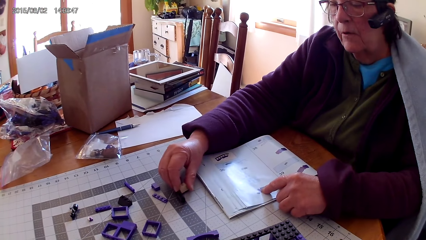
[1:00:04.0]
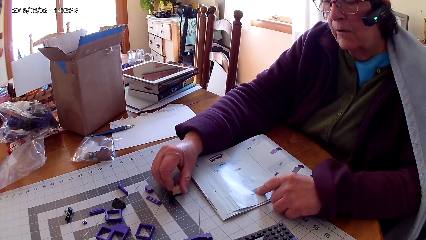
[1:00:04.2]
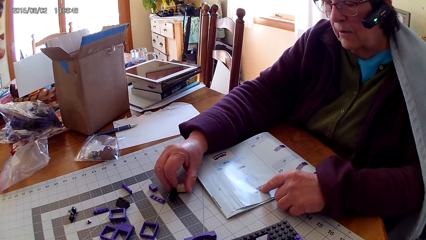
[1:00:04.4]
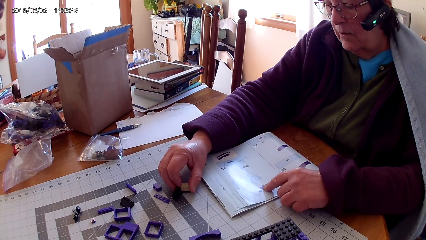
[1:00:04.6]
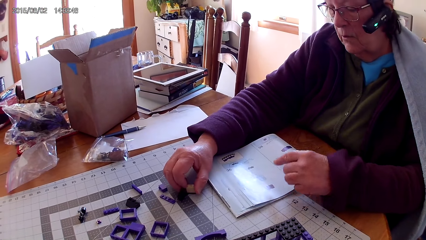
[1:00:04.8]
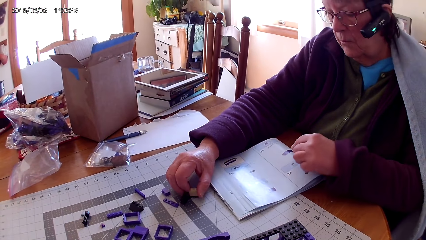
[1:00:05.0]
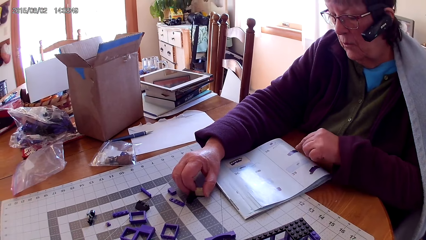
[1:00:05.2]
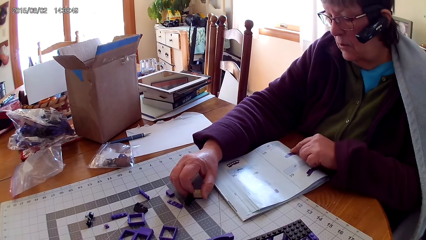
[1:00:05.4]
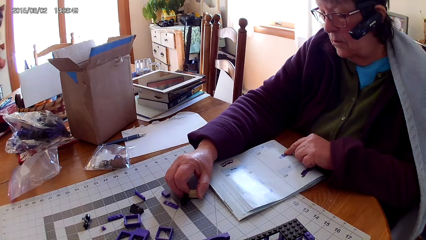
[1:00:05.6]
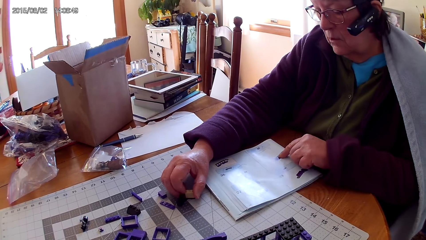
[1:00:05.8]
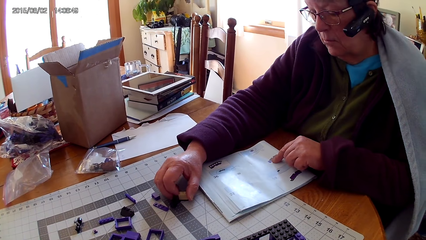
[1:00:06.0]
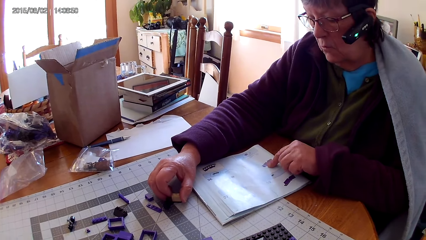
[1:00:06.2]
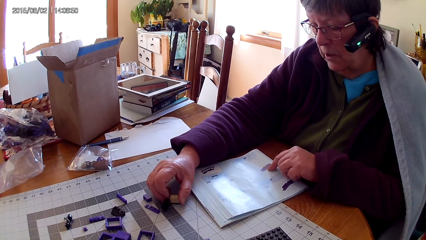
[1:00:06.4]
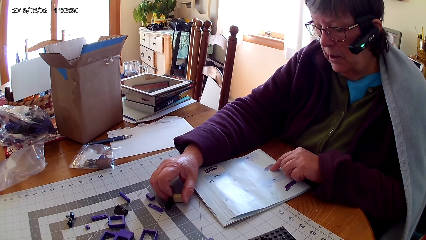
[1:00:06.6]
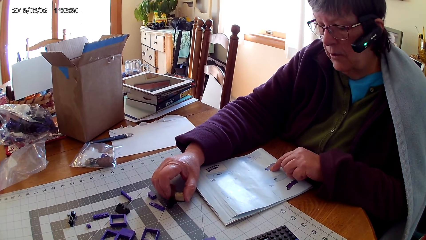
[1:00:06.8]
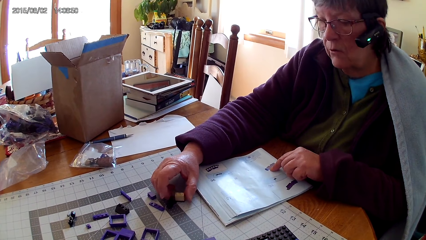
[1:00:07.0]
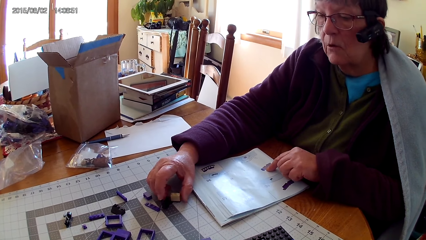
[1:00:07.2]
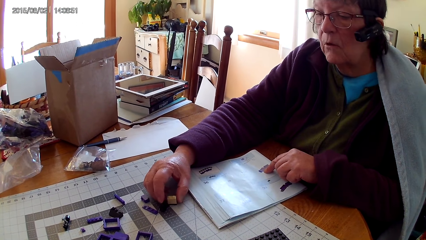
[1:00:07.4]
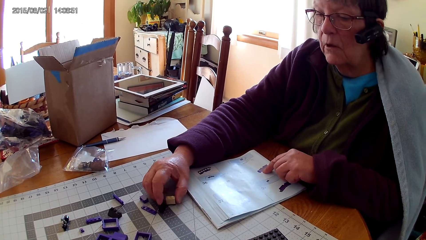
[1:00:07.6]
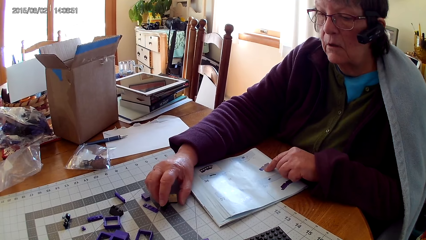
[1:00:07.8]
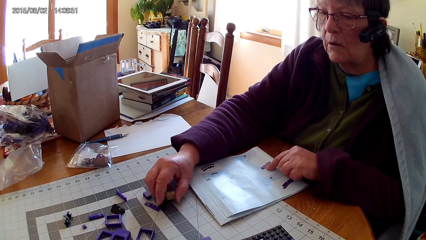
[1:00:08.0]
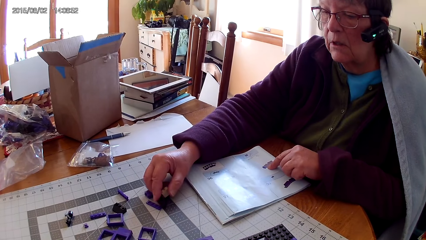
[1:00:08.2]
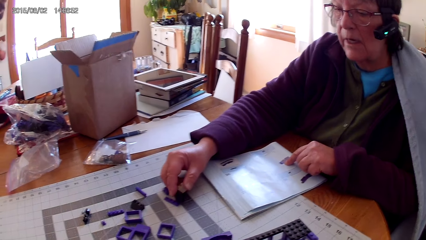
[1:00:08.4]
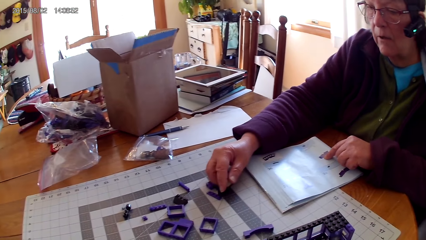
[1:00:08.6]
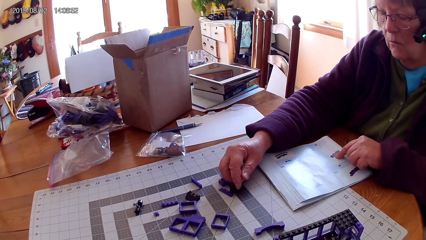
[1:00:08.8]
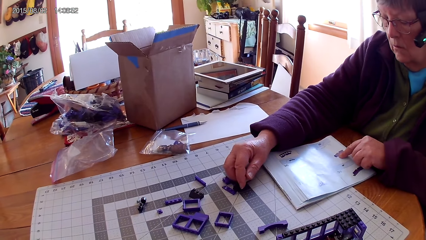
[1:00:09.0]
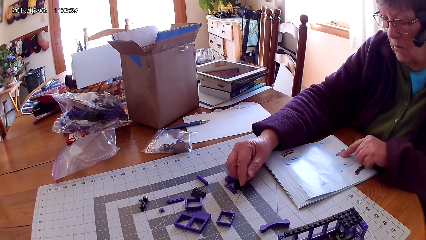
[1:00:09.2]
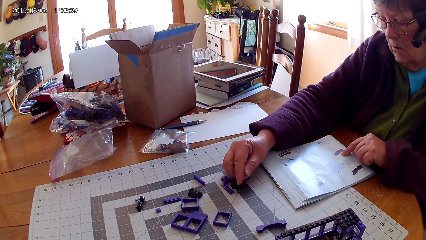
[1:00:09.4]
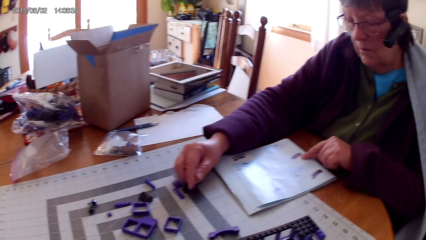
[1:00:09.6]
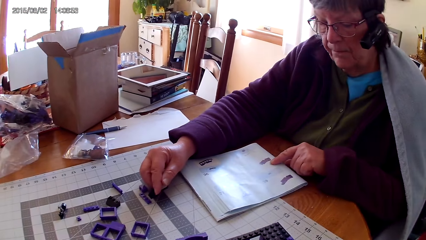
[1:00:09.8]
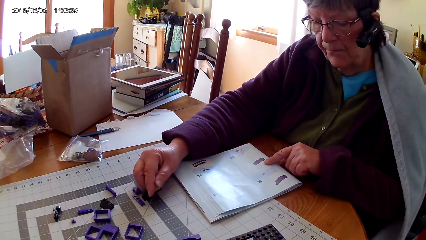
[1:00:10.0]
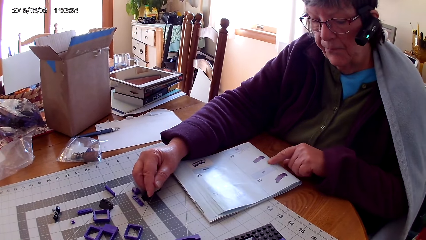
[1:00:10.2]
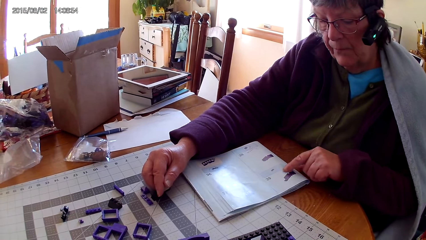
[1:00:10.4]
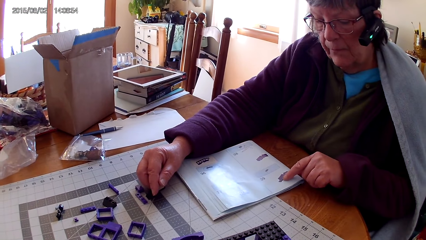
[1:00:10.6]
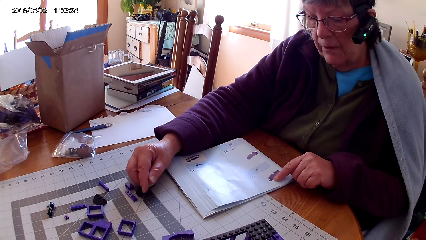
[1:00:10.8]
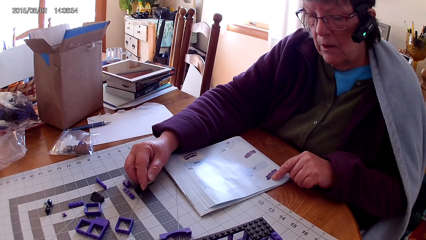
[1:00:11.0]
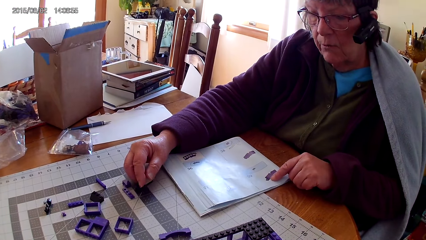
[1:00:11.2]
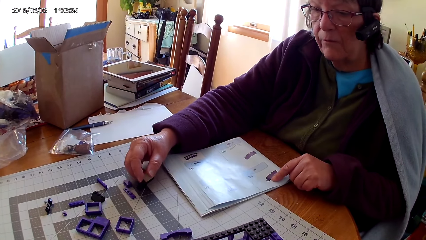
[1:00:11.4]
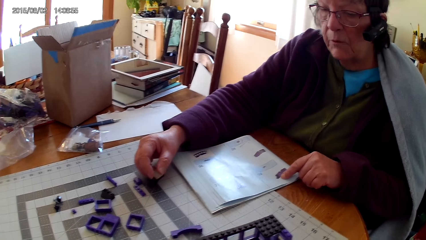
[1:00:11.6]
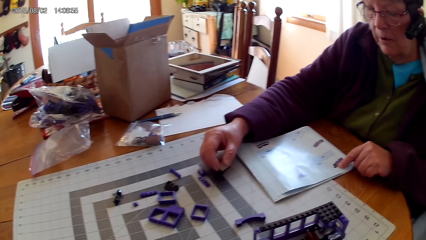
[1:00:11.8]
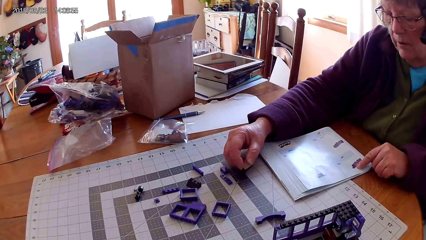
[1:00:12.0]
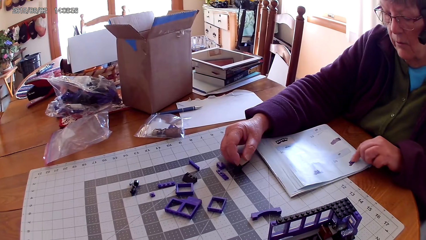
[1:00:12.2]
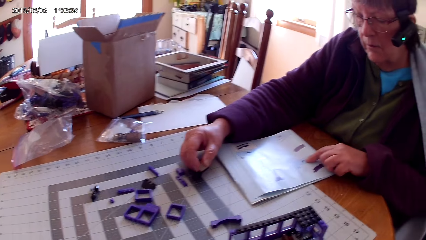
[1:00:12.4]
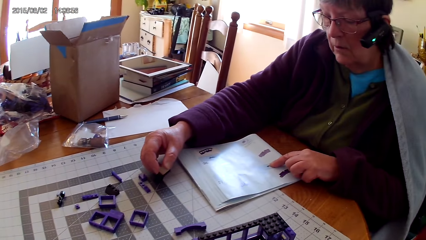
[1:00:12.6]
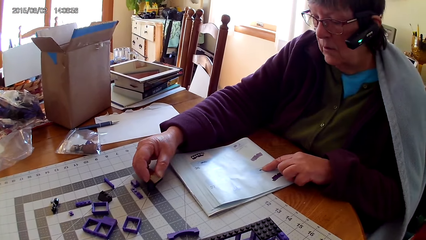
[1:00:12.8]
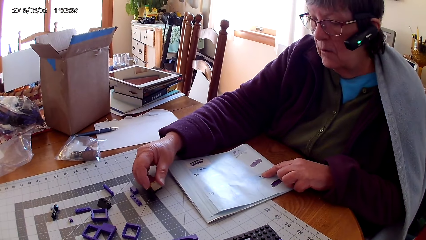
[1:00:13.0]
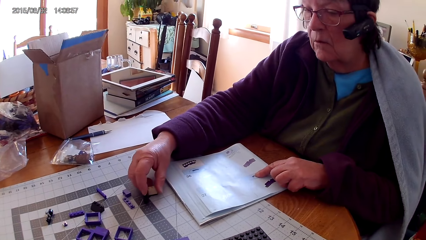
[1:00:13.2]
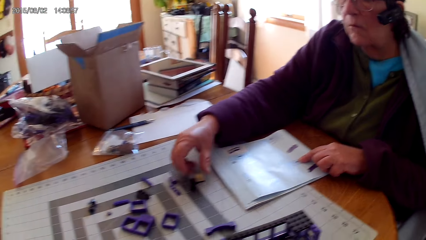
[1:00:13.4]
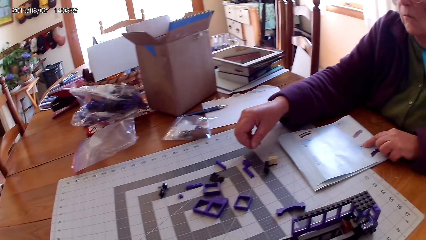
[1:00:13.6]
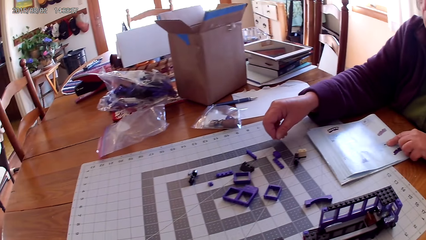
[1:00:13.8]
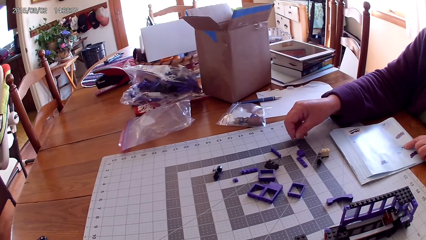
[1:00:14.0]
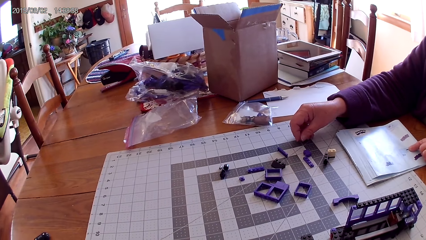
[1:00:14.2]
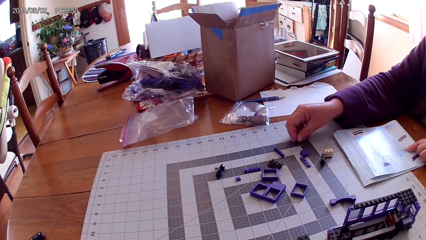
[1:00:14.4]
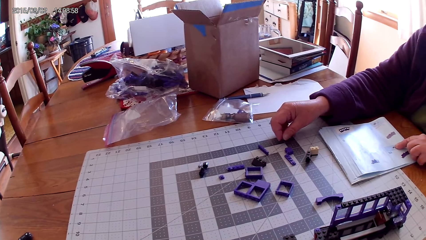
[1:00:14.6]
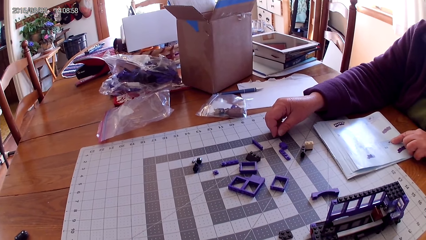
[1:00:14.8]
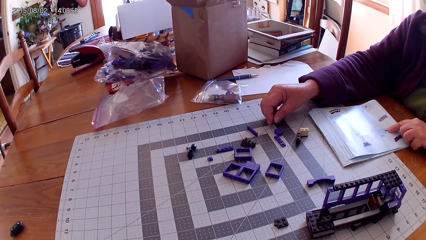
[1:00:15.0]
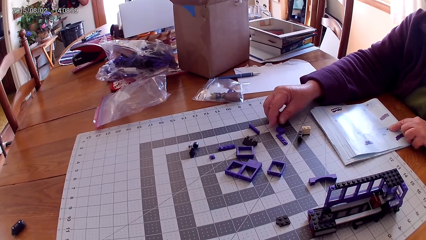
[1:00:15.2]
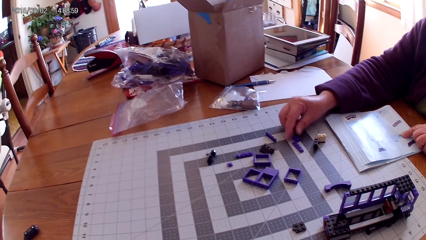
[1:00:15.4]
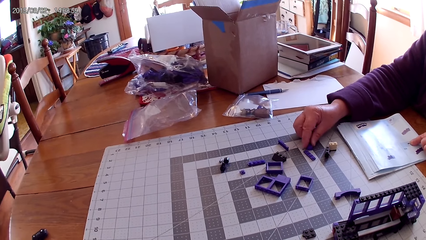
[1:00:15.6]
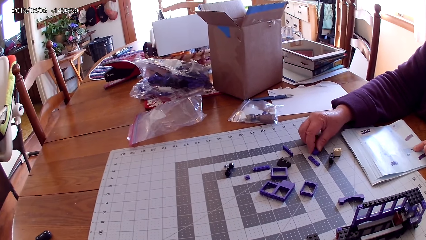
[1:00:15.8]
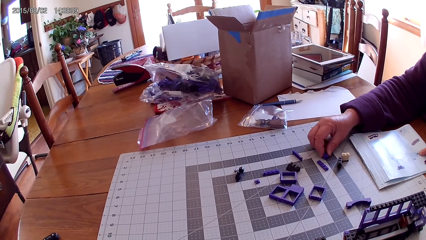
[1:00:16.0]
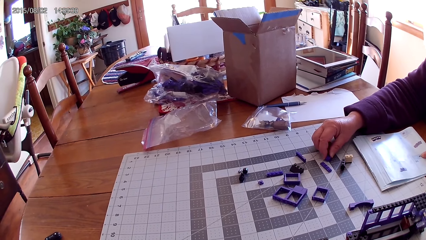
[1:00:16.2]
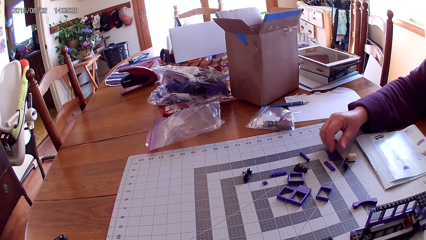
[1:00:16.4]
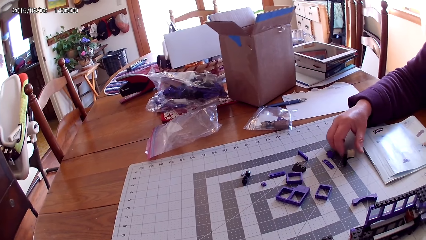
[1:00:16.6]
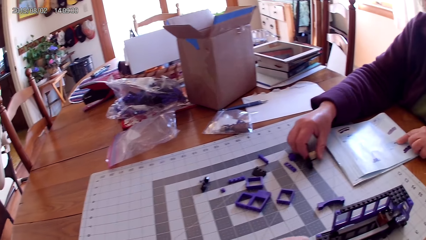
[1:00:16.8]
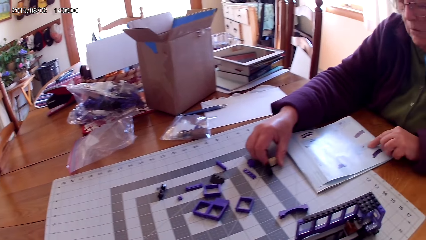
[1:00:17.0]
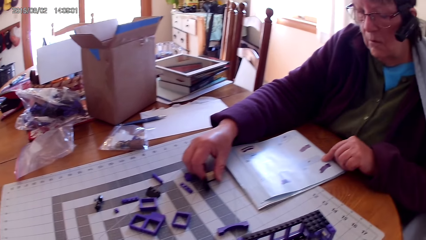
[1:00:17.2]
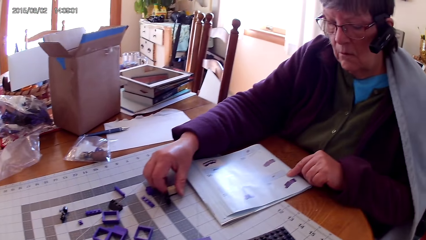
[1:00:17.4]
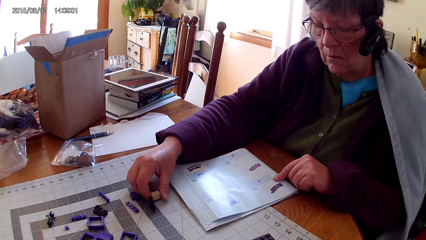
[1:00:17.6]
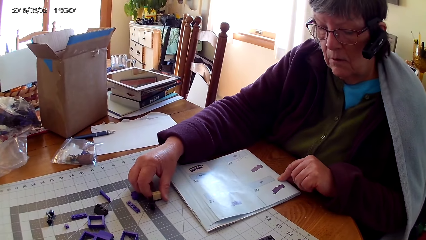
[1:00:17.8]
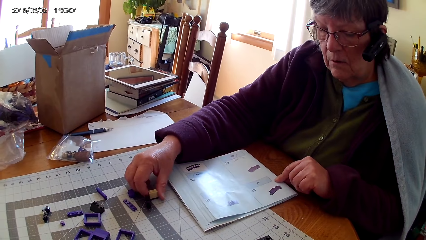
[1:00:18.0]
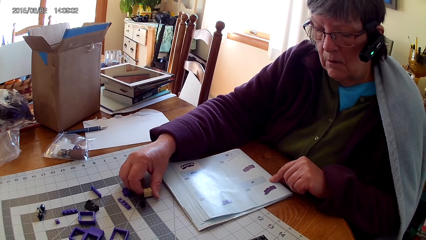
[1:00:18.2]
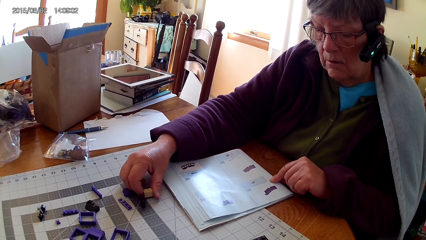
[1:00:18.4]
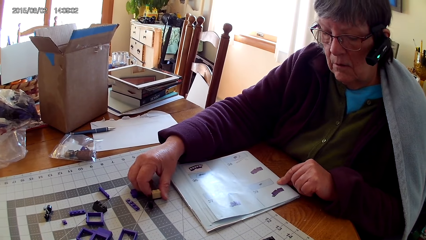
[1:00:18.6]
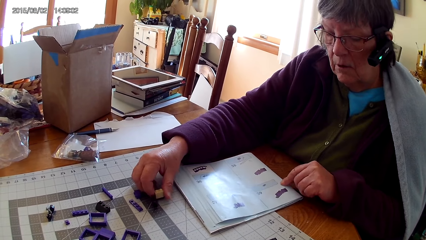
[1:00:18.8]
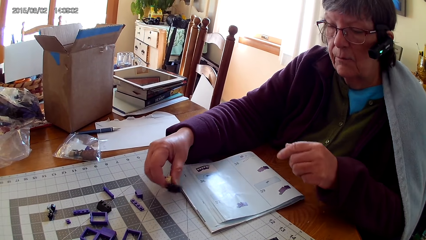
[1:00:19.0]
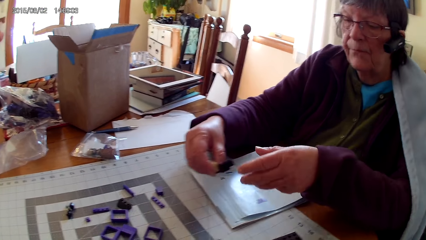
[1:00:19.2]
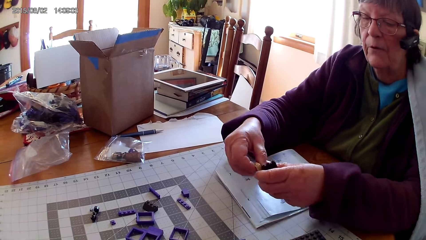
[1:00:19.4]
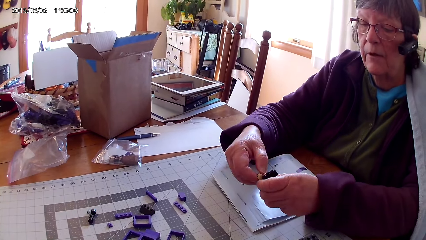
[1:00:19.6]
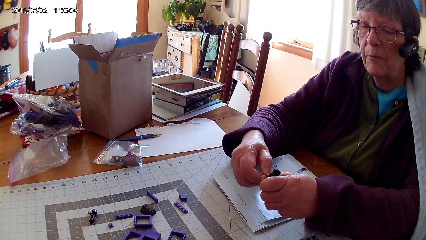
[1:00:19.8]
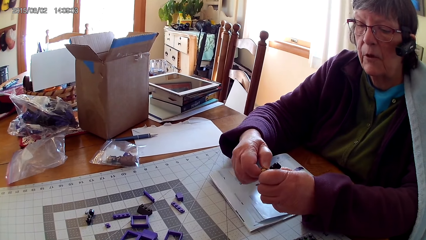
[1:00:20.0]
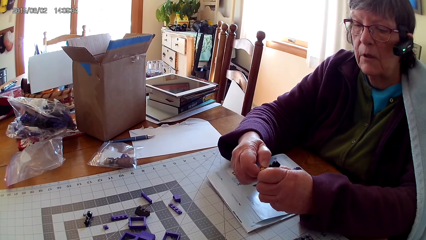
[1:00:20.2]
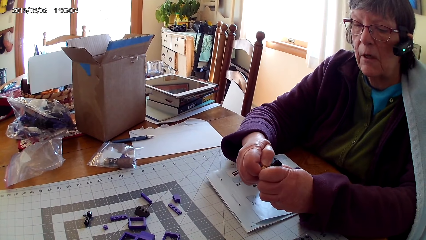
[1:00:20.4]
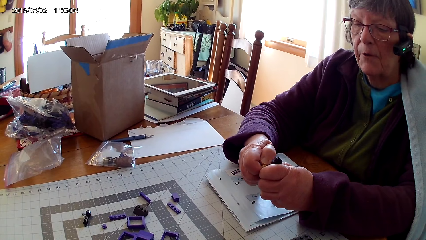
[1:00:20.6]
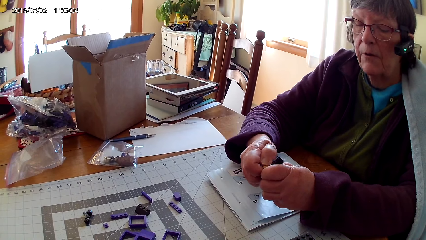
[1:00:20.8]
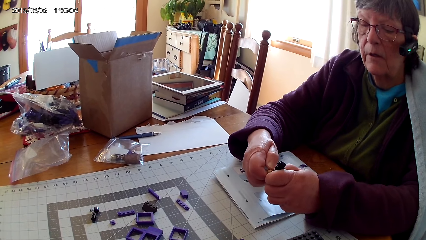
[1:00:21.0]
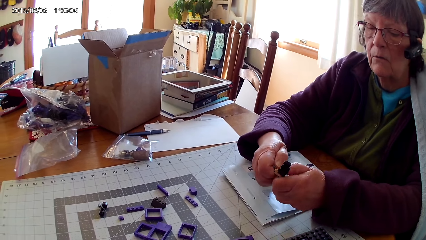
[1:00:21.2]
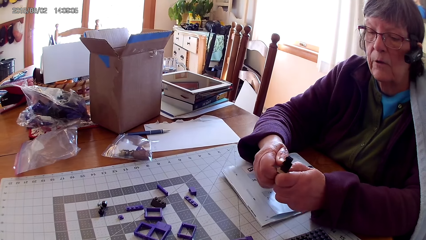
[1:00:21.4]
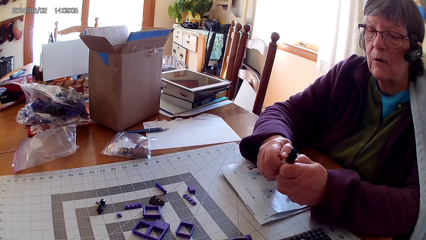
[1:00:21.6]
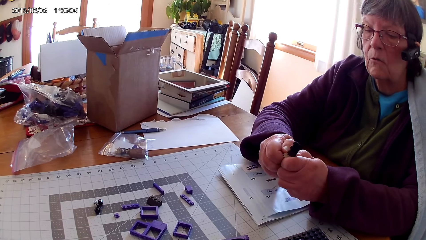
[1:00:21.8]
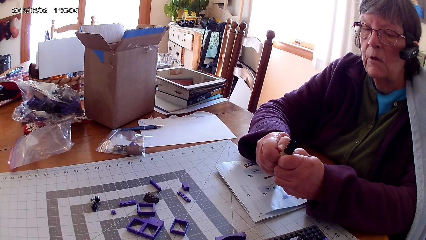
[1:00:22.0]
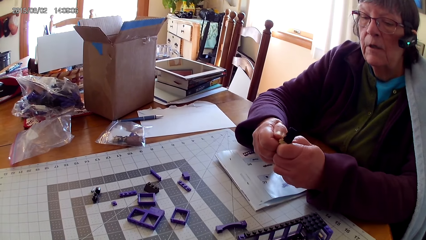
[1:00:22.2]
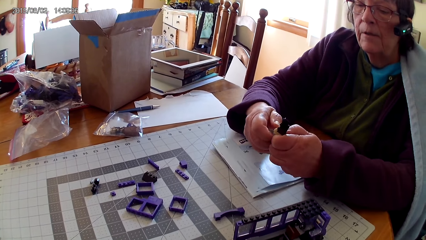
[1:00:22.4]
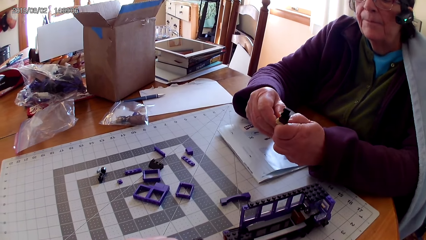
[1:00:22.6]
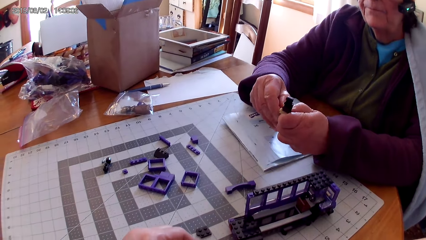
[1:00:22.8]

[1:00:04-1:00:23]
A lady points at a drawing on a book. She holds the lego piece. She looks at the plastic interlocking blocks on the table. She looks at the drawing on the book. She holds the lego piece. She touches the plastic interlocking block on the table. She looks at the drawing on the book. She separates the plastic interlocking blocks. She fixes the lego piece.
